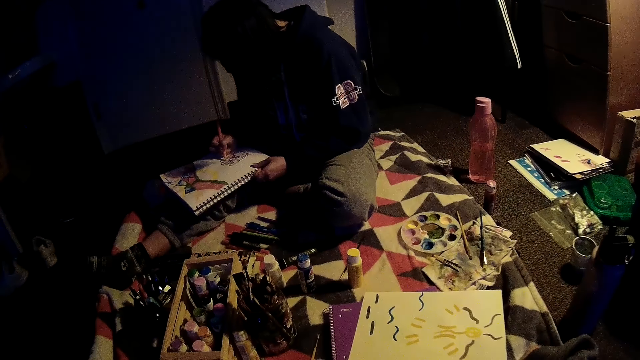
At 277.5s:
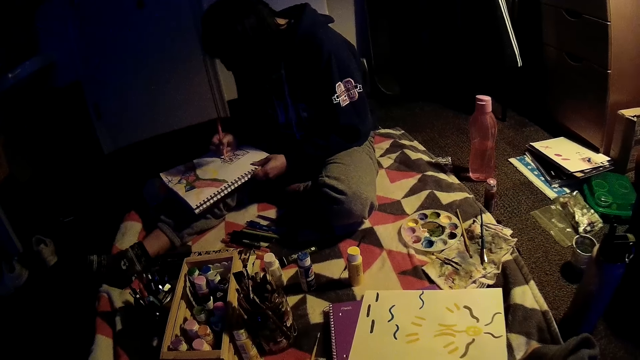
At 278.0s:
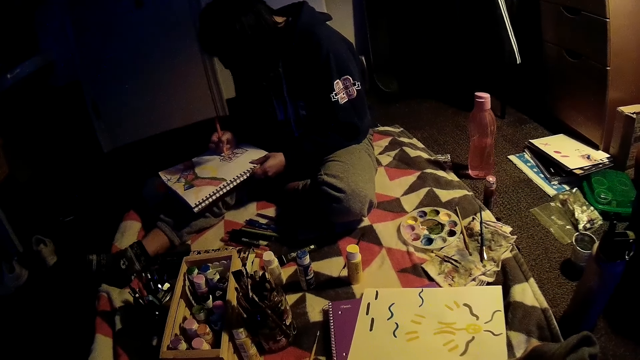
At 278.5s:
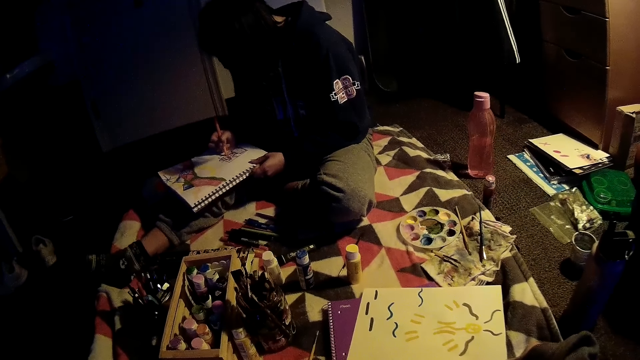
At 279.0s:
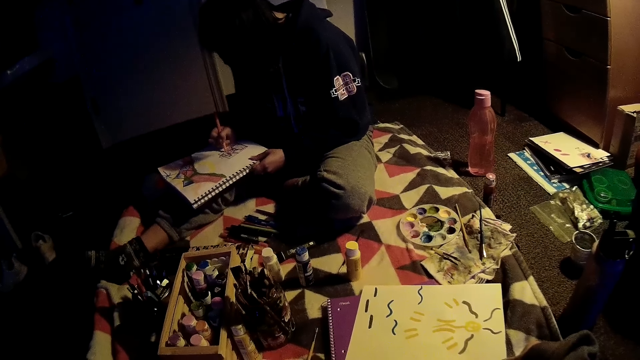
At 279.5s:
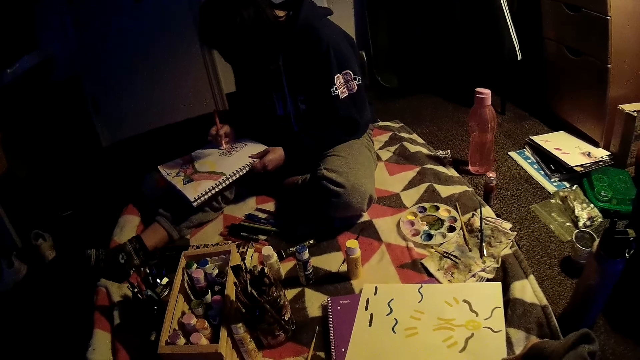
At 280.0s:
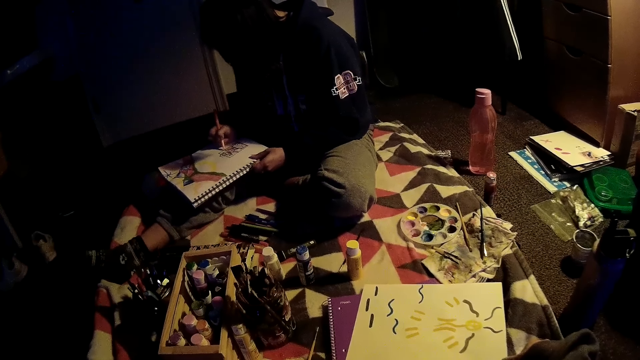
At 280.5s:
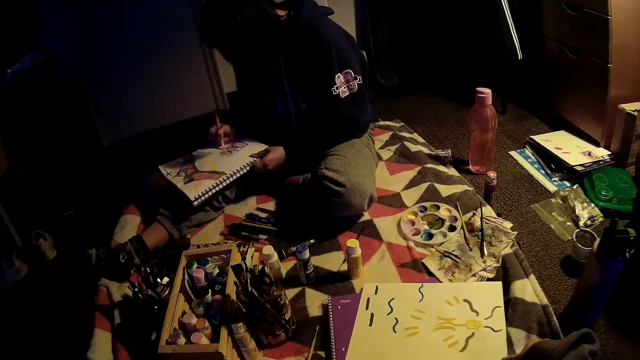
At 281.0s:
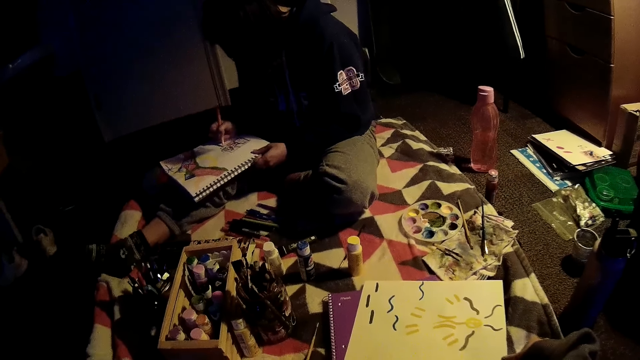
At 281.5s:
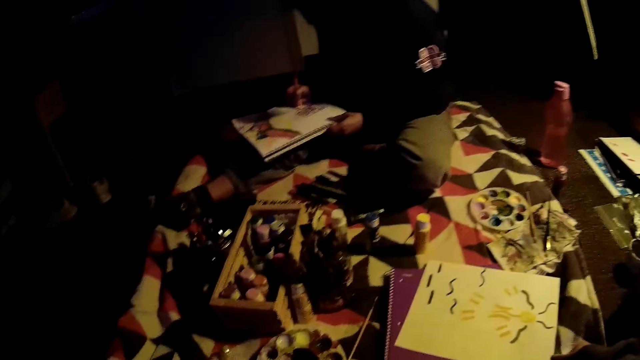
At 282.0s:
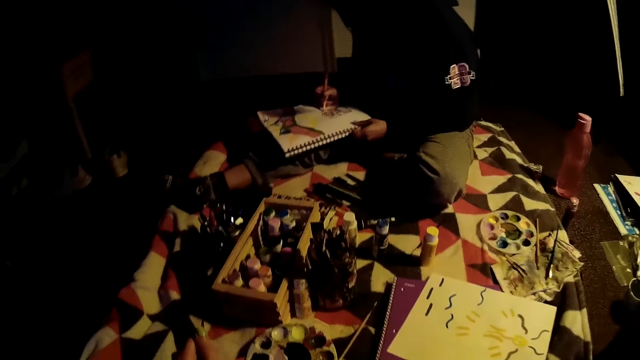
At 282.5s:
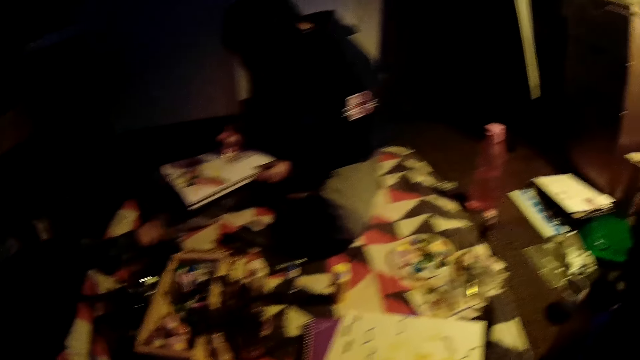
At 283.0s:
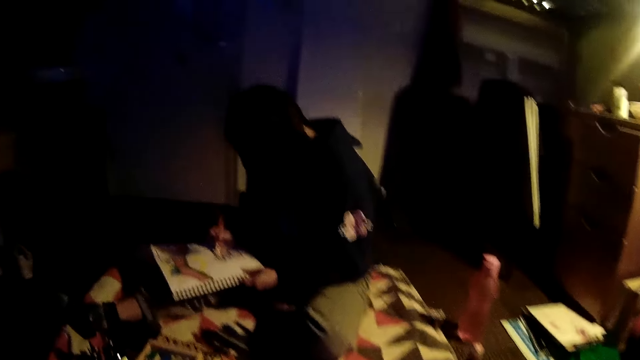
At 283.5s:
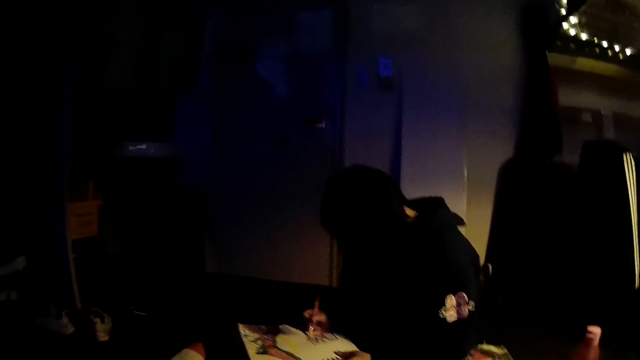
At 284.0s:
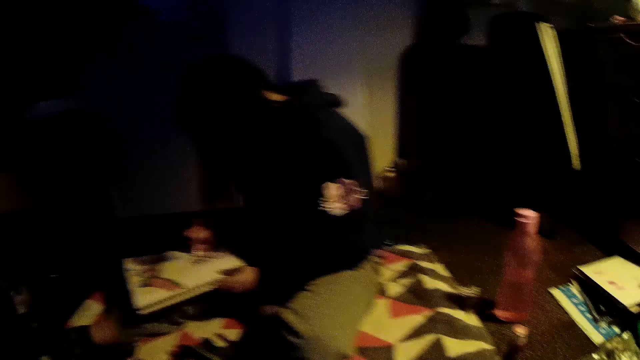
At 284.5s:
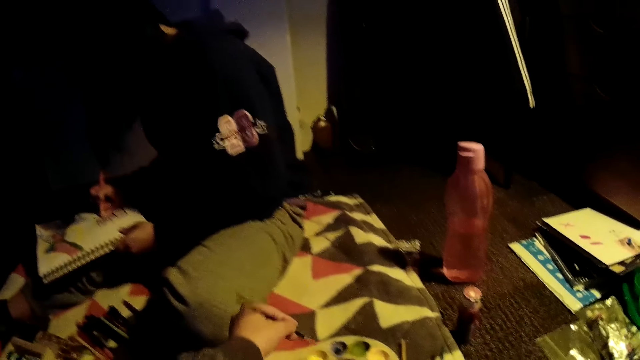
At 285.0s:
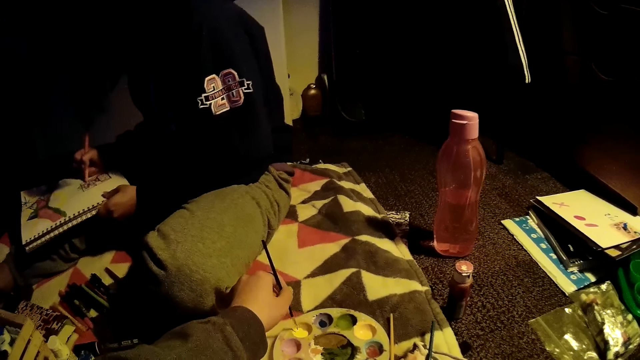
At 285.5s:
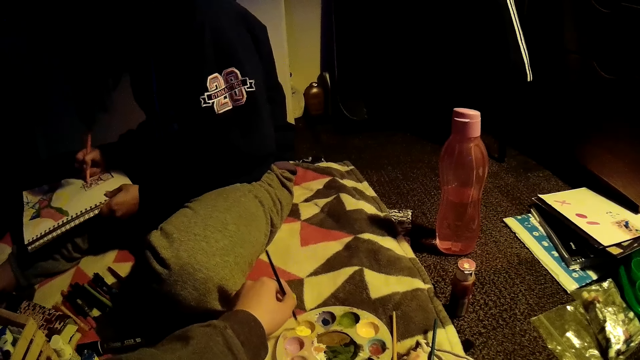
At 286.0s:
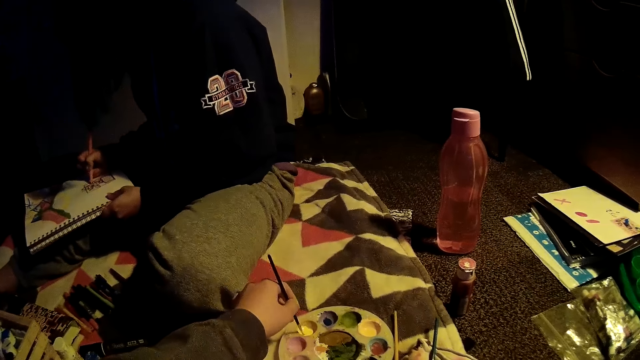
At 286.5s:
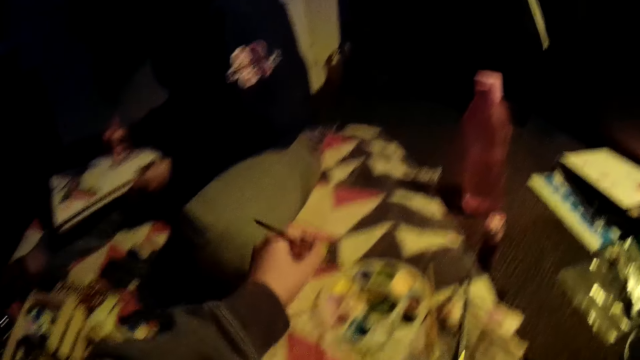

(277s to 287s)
The camera wearer dips the paintbrush in paint.

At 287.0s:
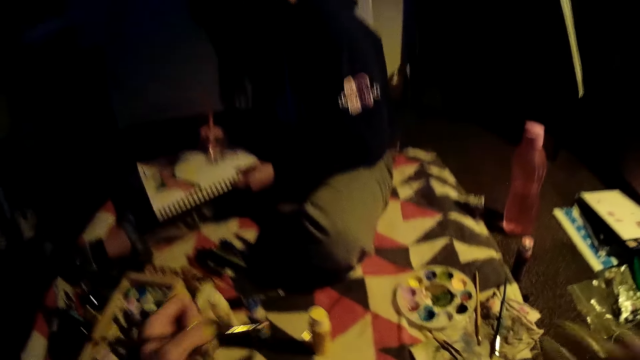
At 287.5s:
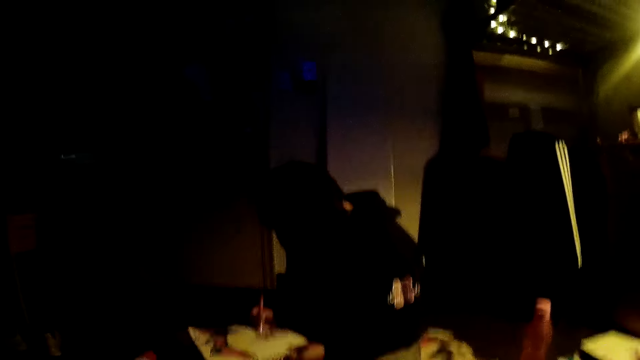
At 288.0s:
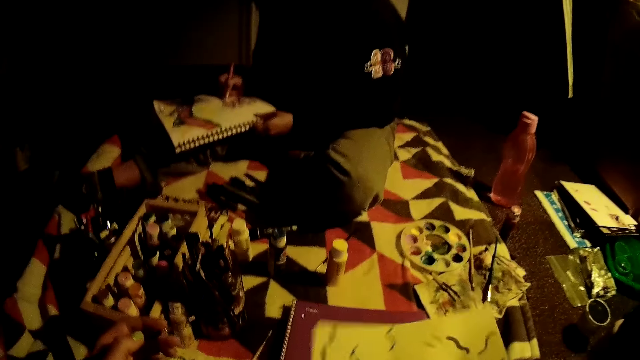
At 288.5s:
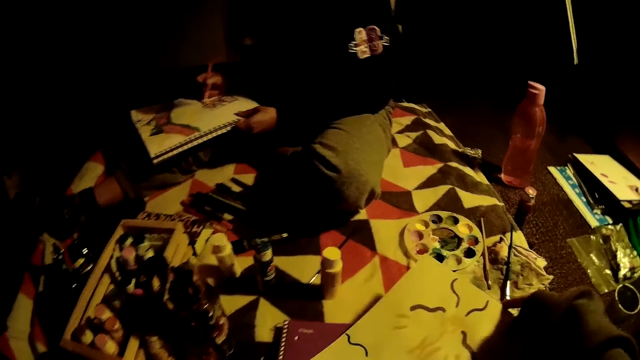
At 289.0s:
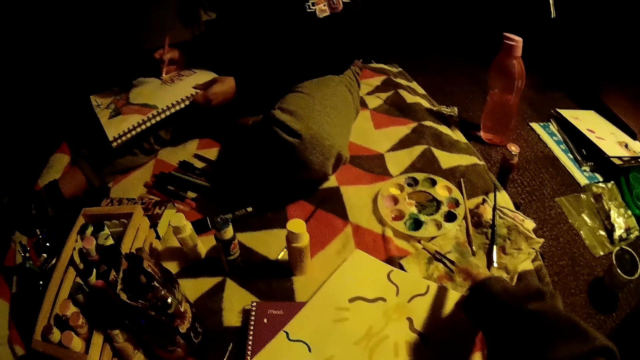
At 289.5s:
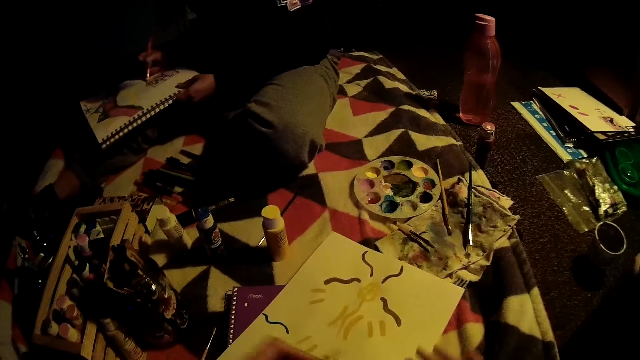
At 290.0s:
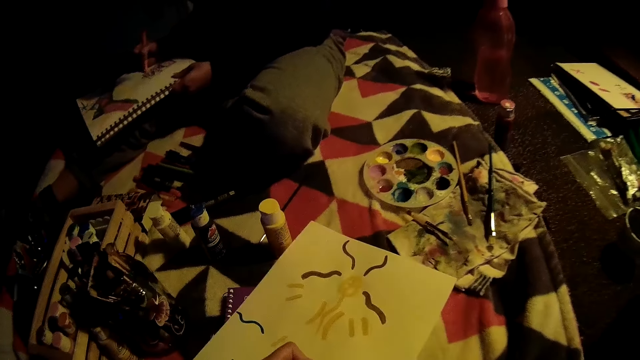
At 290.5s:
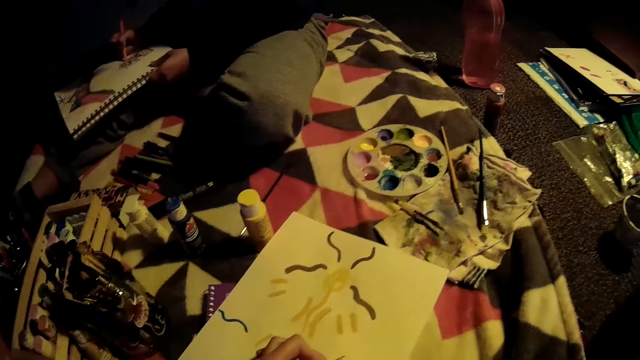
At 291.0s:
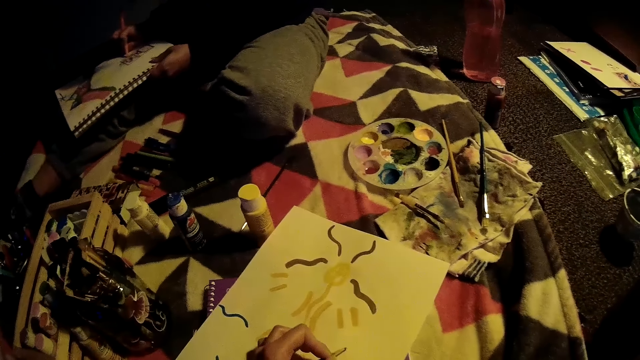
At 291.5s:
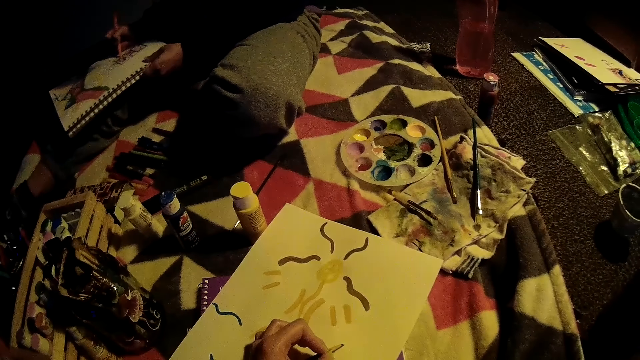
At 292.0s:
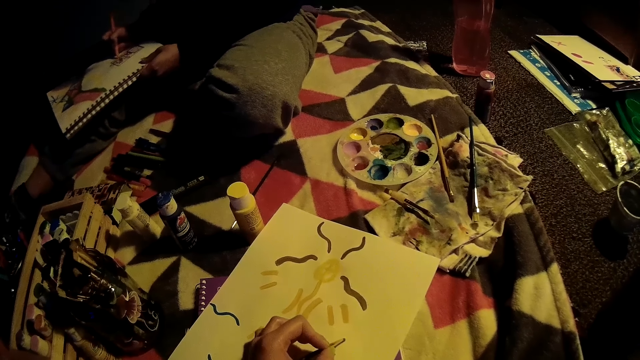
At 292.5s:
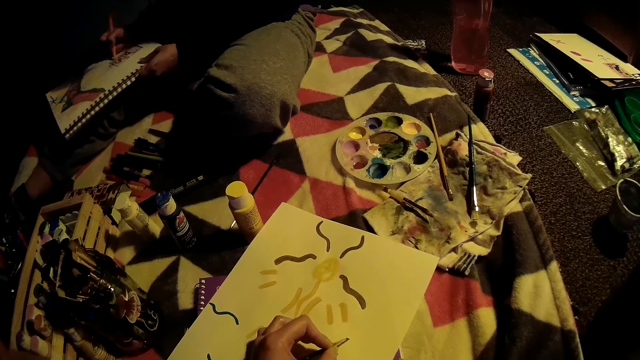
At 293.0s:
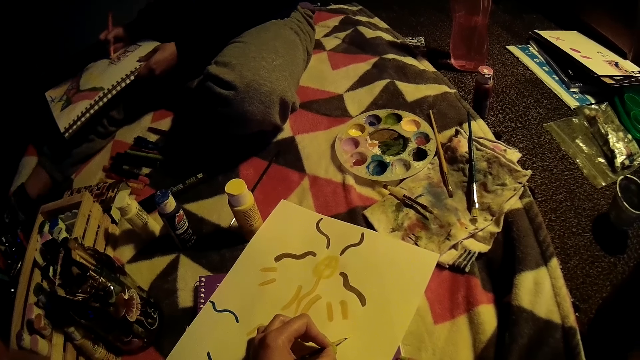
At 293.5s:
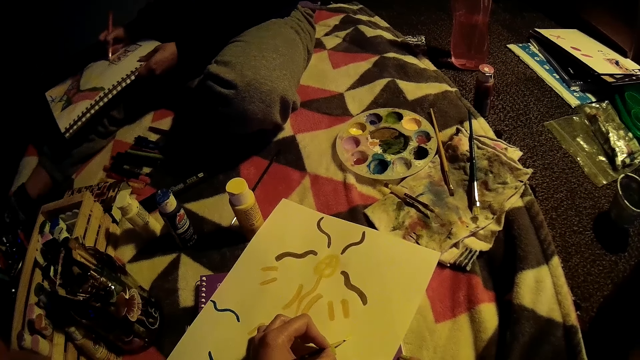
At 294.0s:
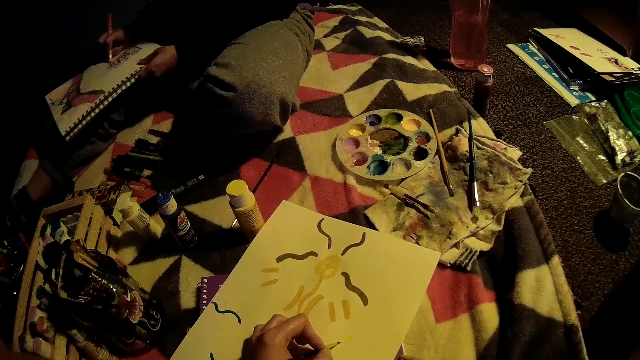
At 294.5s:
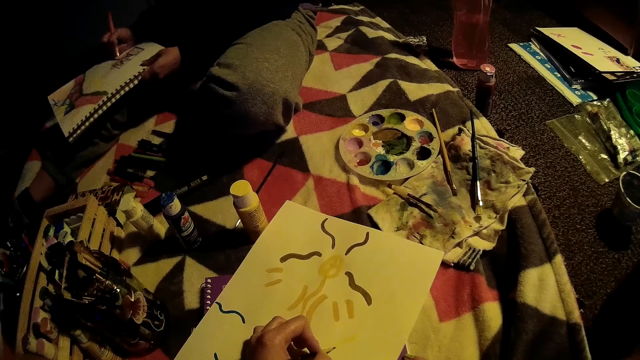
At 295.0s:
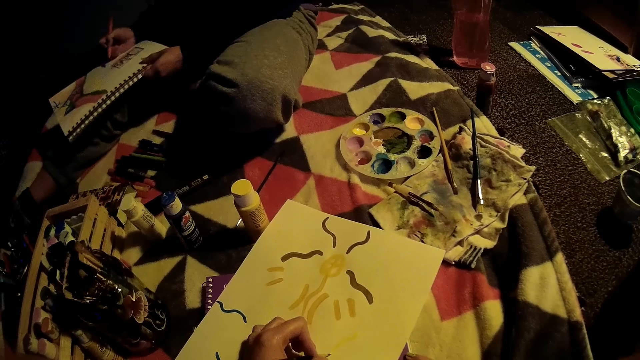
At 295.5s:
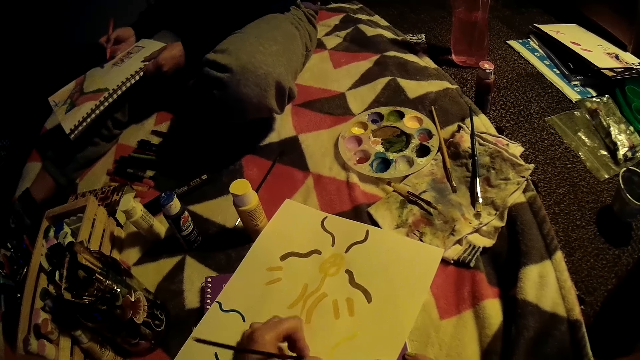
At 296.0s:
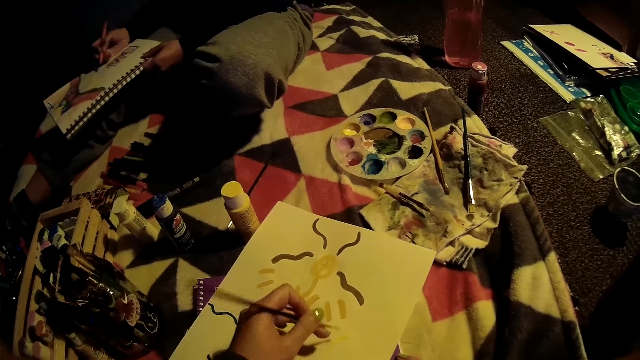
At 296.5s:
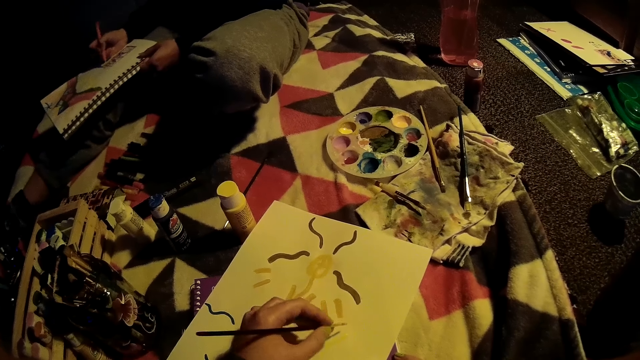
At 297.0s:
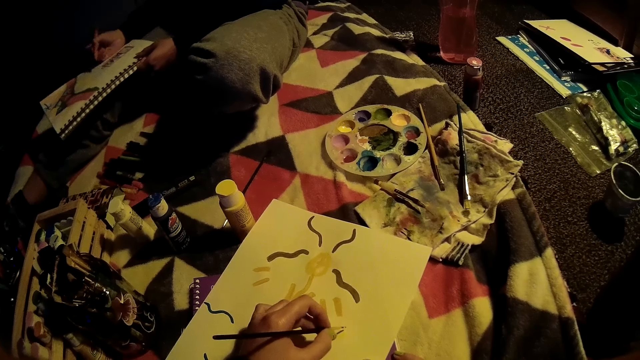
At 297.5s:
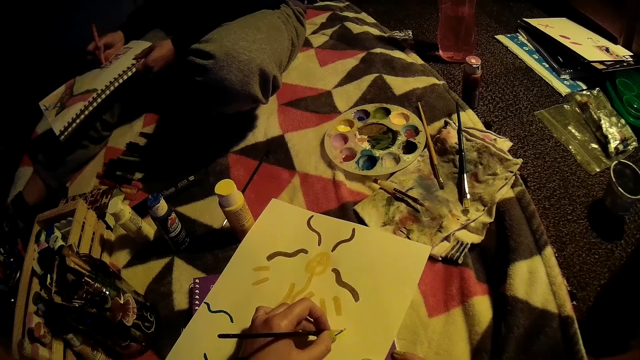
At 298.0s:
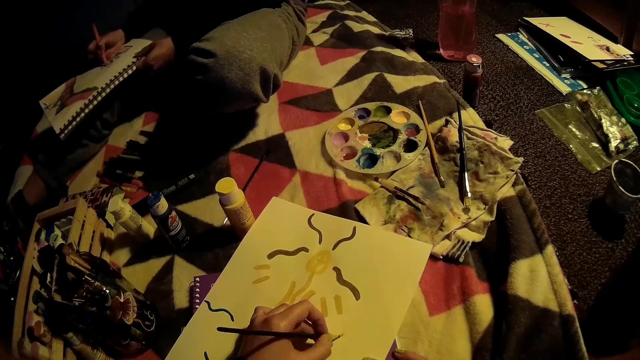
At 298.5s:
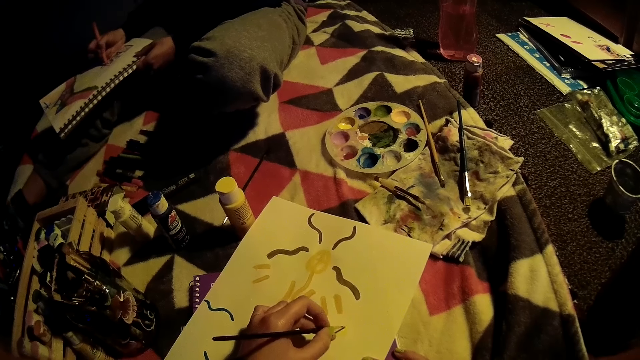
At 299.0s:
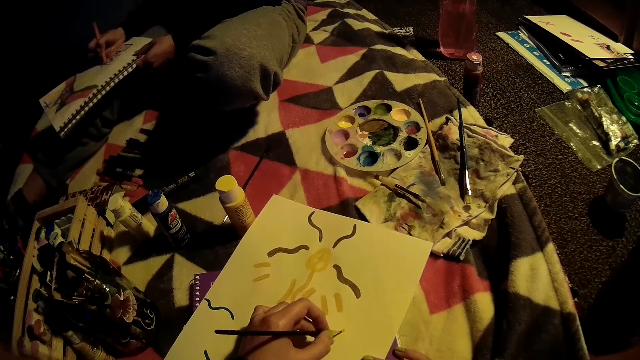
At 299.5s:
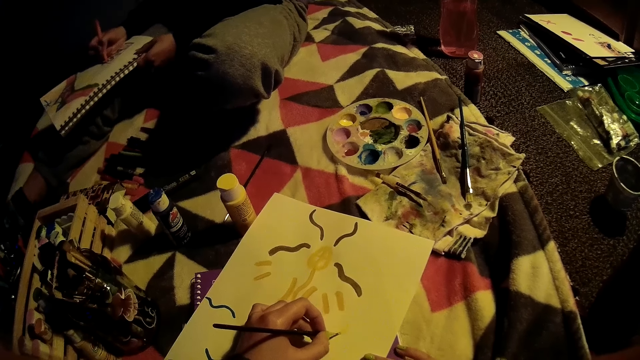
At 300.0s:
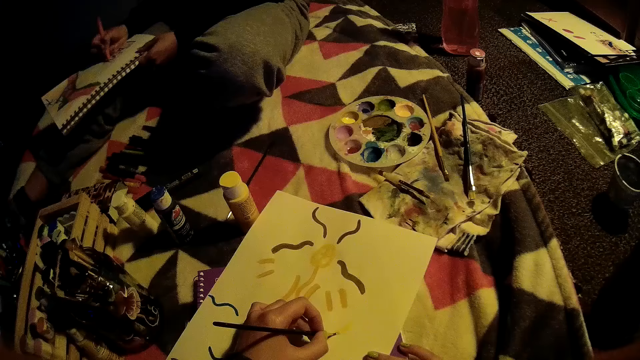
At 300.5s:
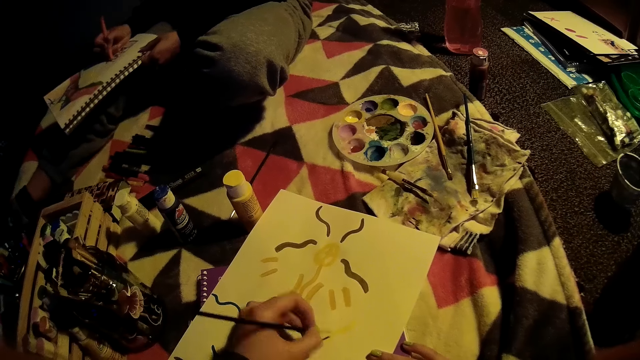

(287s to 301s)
The camera wearer moves the drawing book. She places a paper on the book with her right hand. She draws on the paper with the paintbrush in her left hand.
